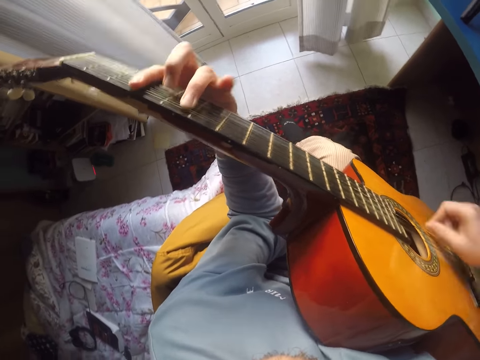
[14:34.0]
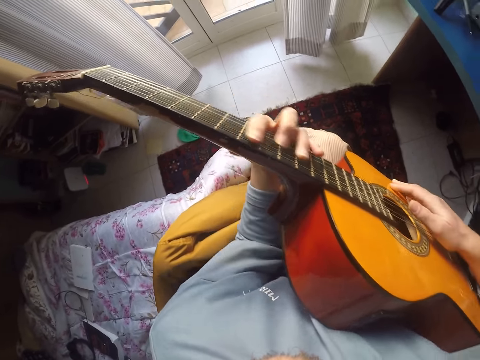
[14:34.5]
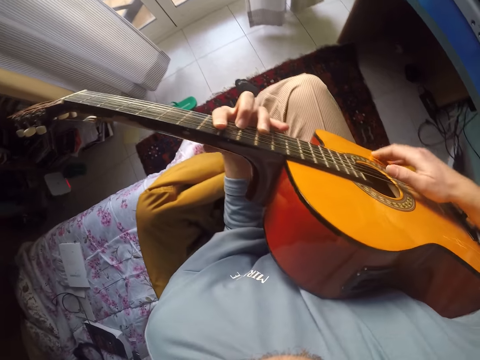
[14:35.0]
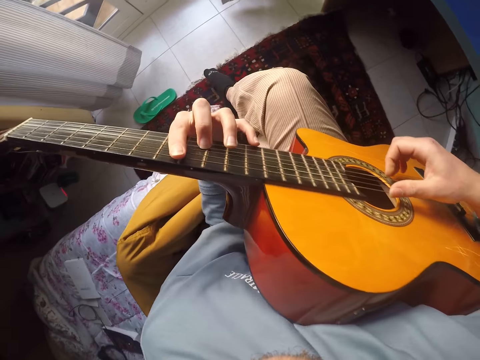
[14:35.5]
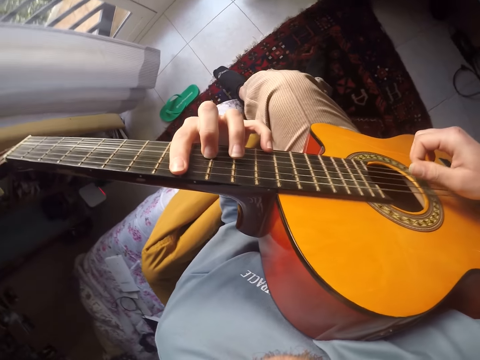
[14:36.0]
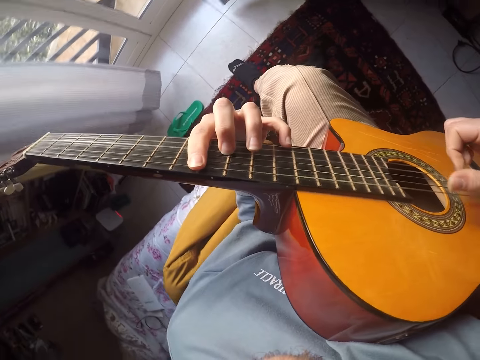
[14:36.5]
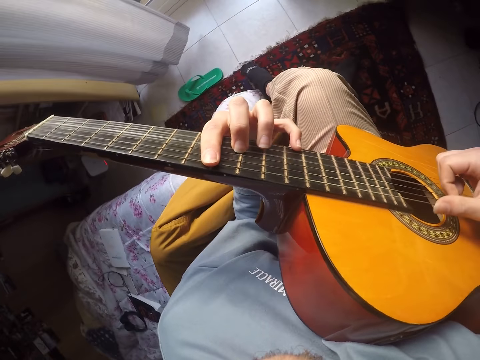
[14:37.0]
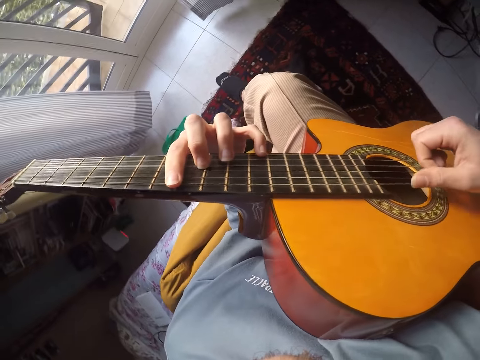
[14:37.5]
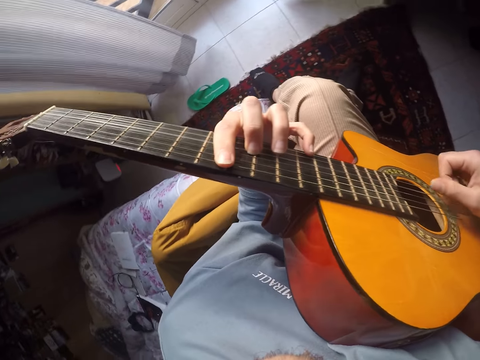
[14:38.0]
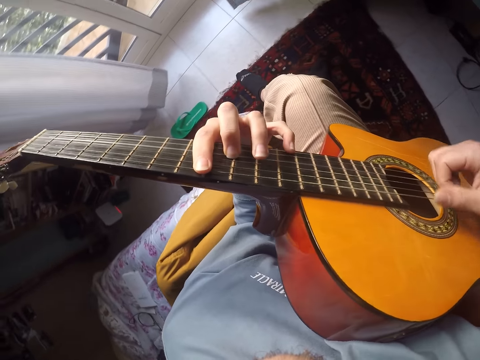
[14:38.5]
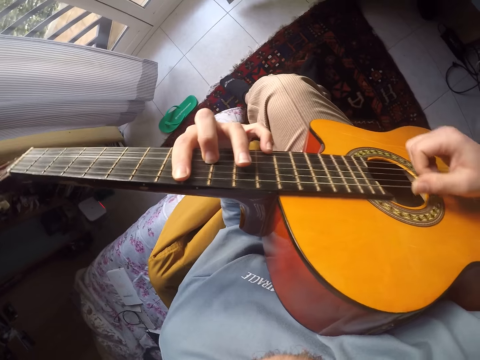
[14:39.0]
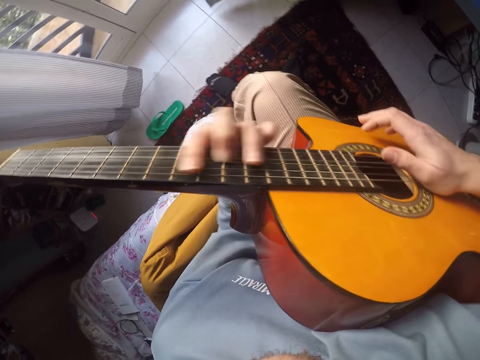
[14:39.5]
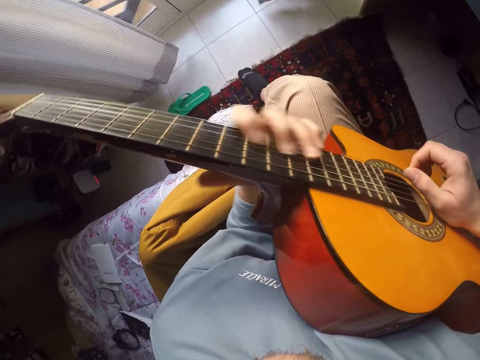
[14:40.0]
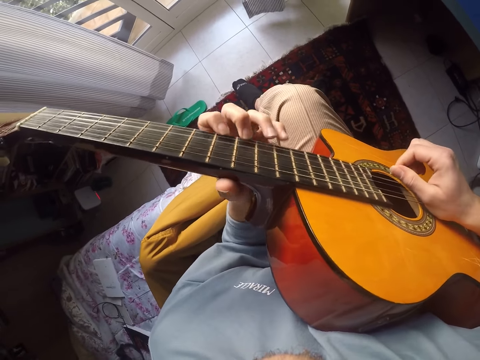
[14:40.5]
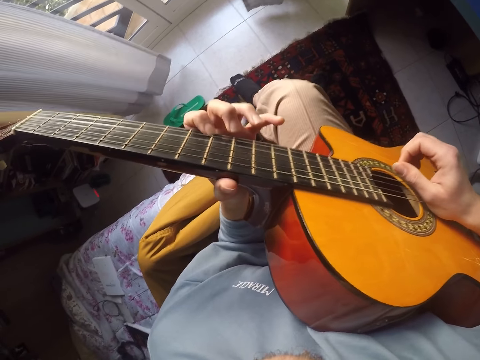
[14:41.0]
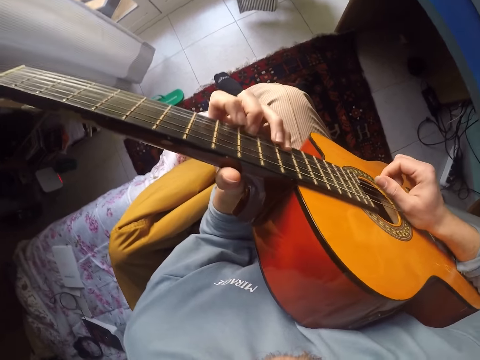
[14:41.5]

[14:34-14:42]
The camera wearer pauses. They play the guitar.

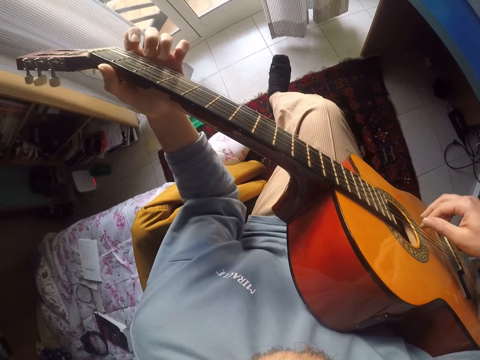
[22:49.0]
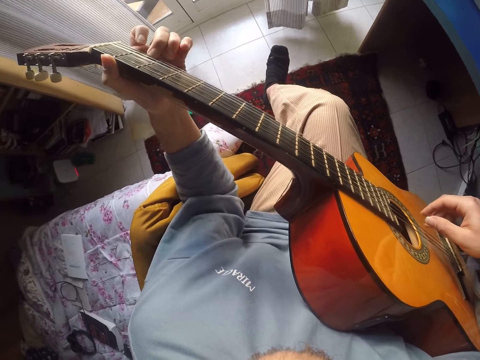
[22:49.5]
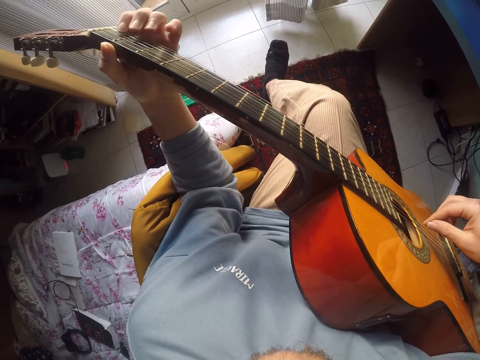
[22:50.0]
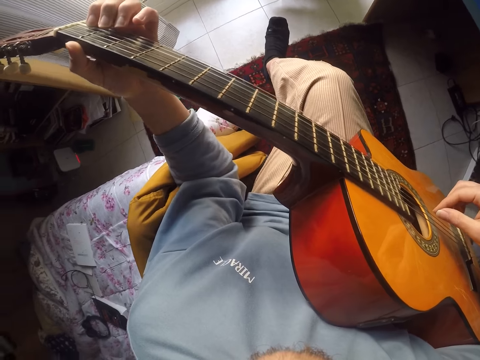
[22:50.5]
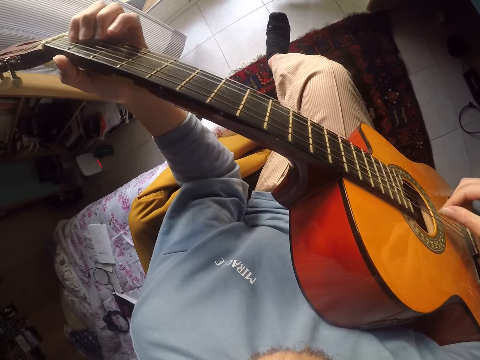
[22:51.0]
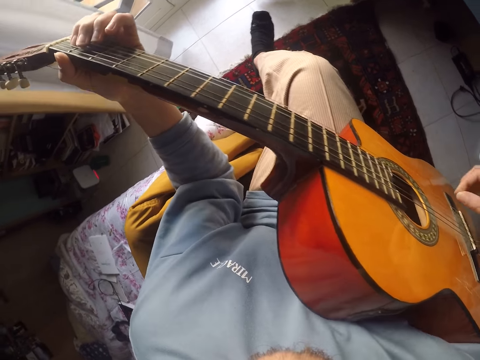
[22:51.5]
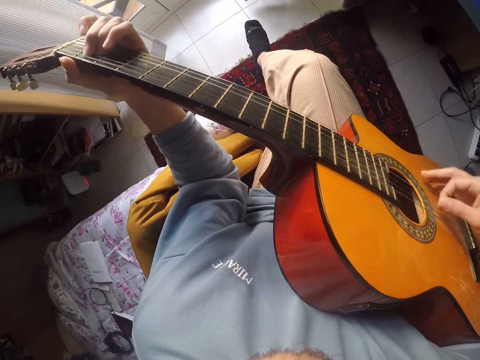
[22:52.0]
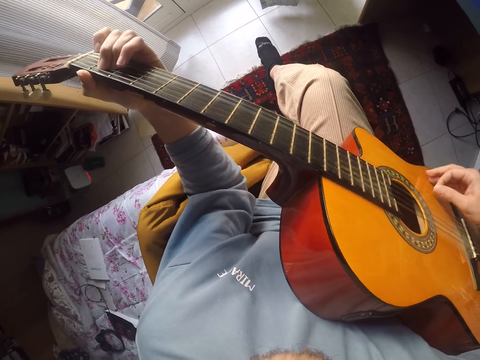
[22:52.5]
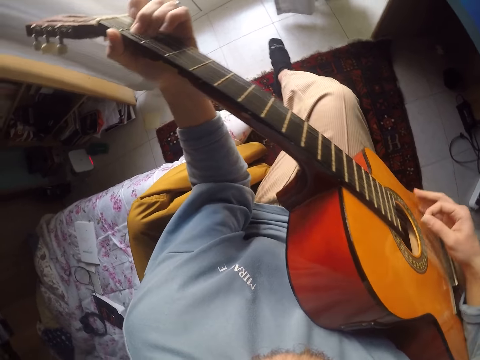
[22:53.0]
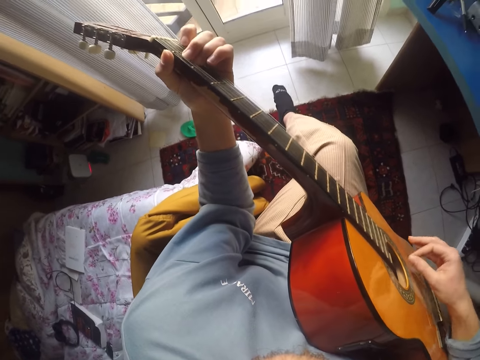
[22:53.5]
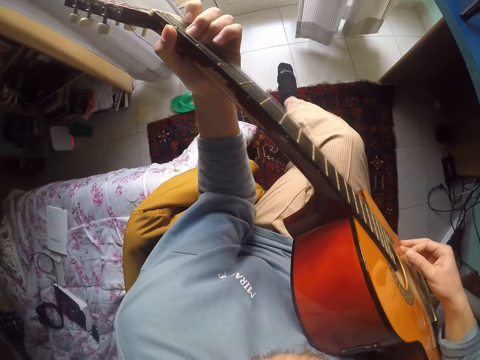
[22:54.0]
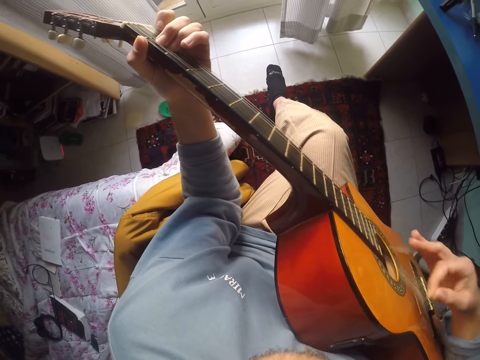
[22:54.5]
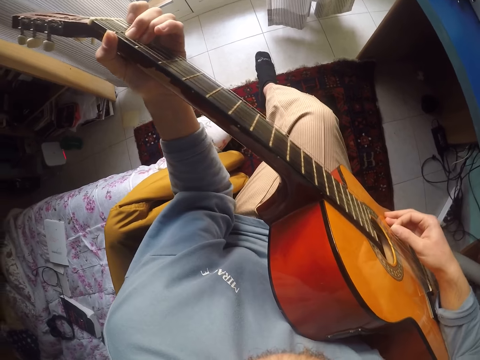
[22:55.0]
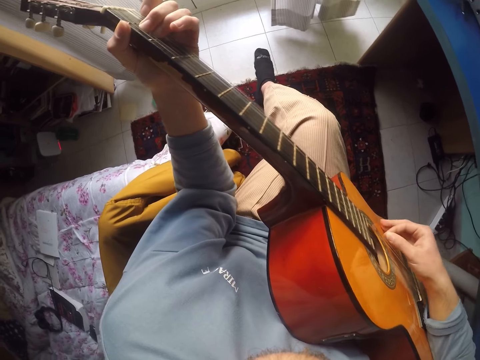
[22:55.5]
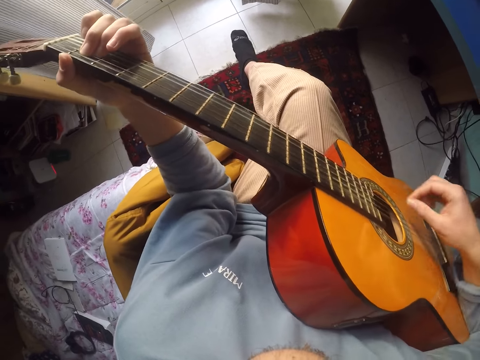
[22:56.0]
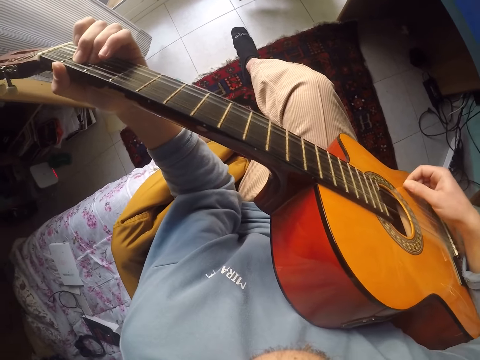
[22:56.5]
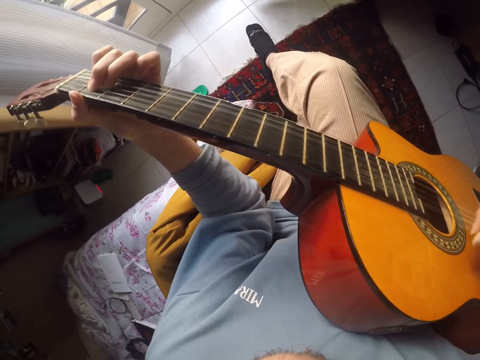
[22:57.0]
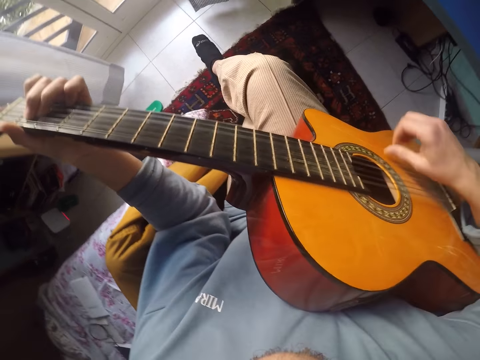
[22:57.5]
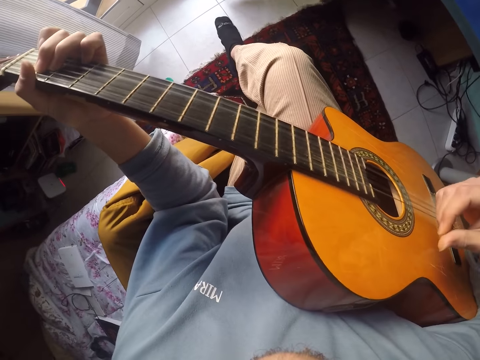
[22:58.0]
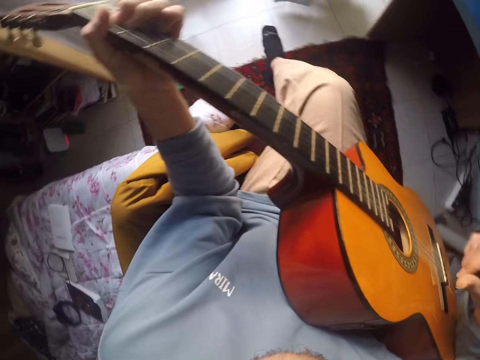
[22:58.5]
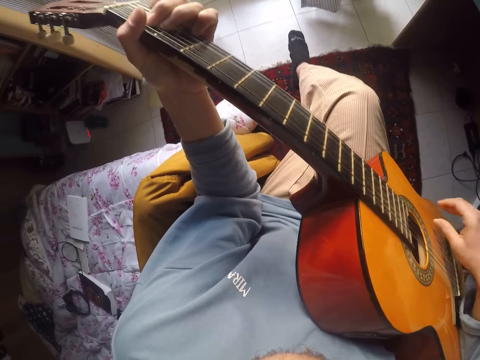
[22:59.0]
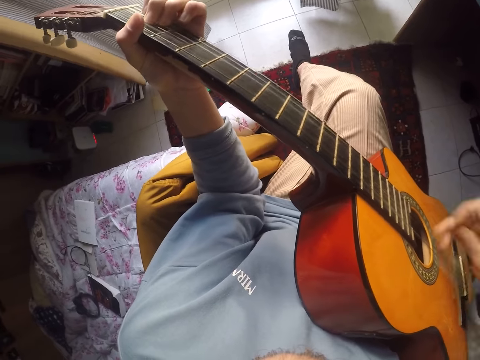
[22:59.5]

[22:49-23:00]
The camera wearer plays the guitar. They play the guitar again.

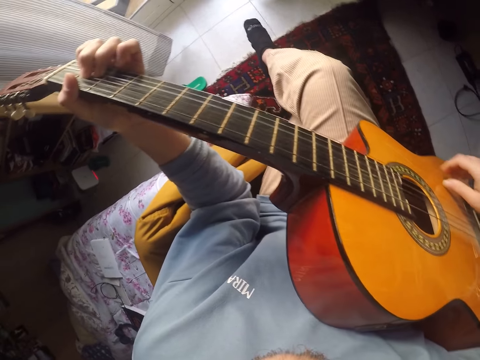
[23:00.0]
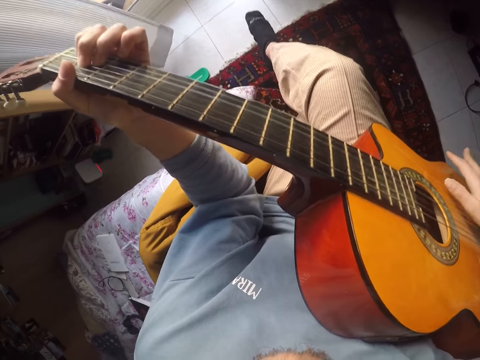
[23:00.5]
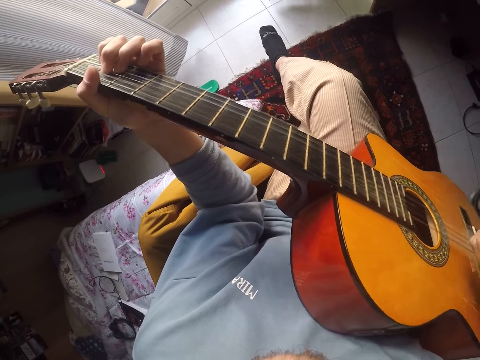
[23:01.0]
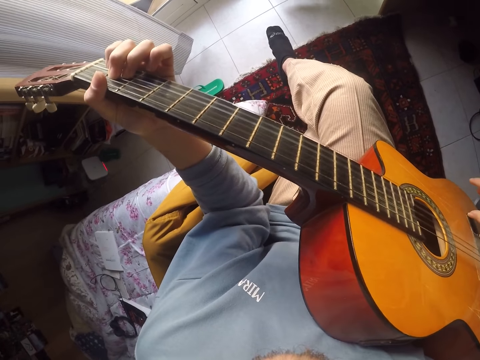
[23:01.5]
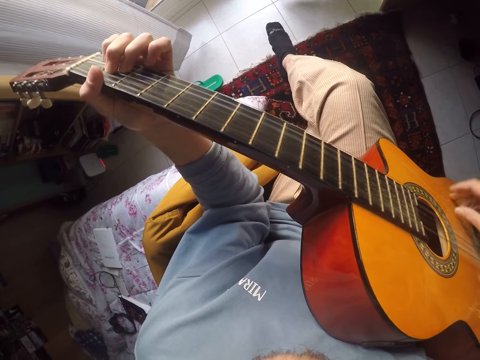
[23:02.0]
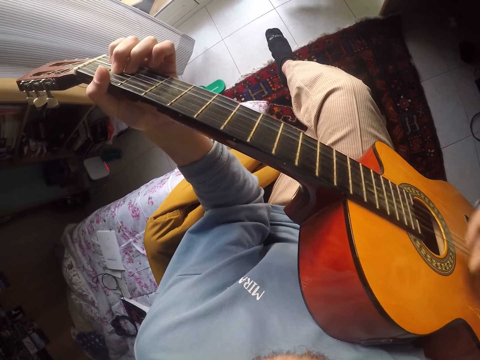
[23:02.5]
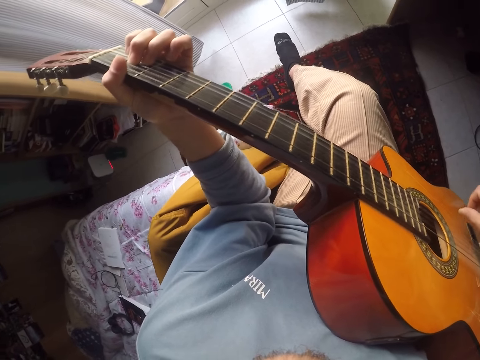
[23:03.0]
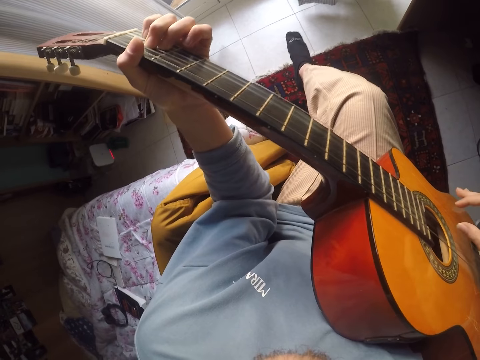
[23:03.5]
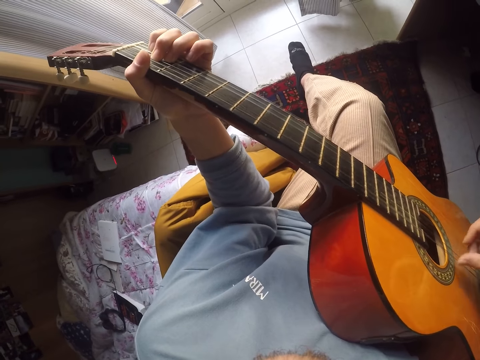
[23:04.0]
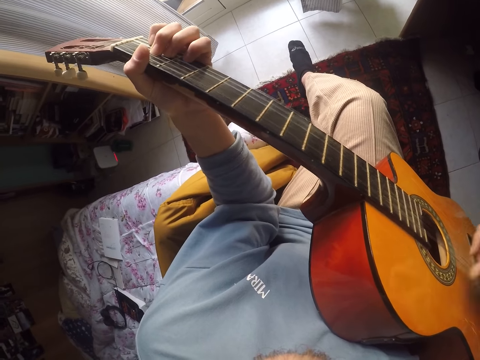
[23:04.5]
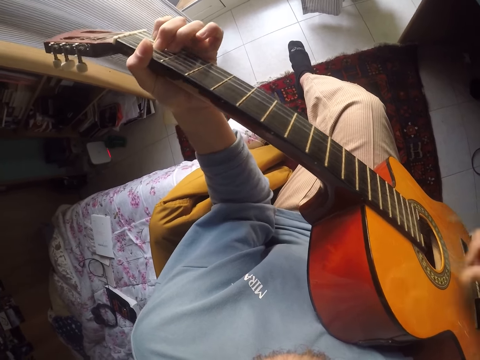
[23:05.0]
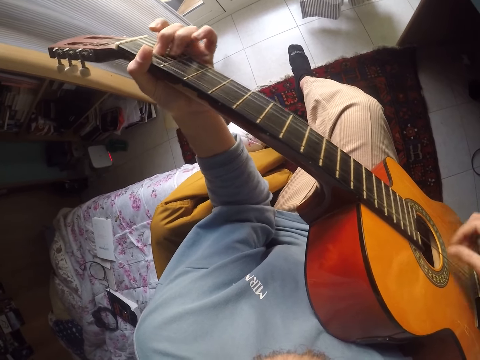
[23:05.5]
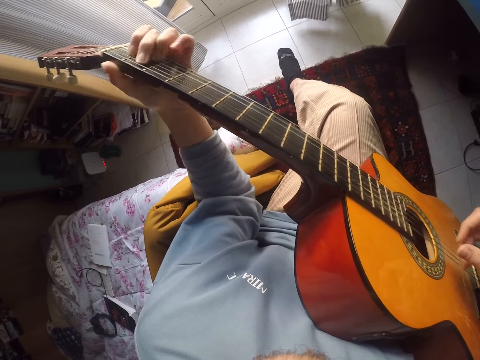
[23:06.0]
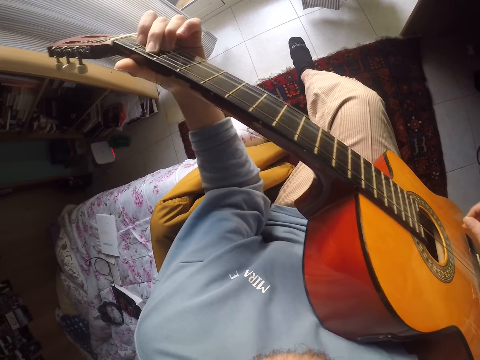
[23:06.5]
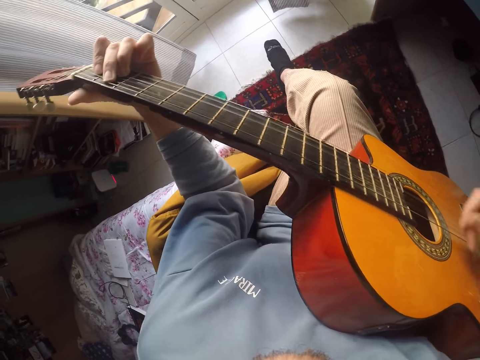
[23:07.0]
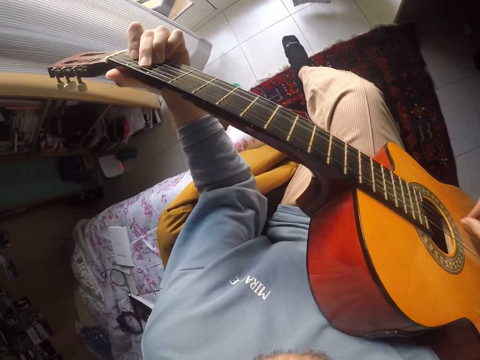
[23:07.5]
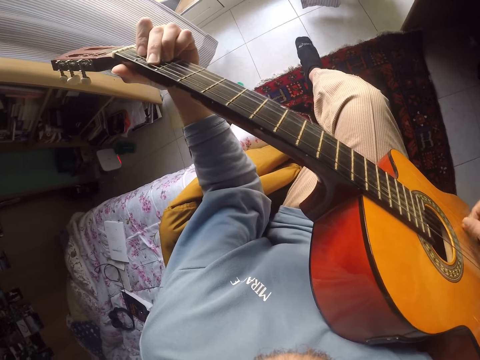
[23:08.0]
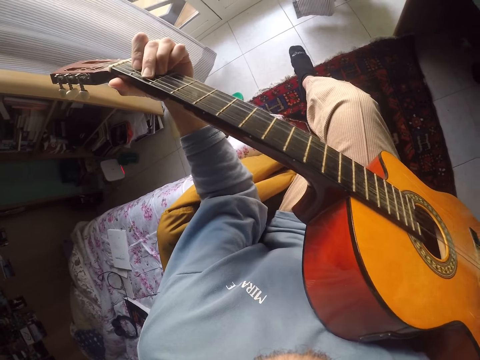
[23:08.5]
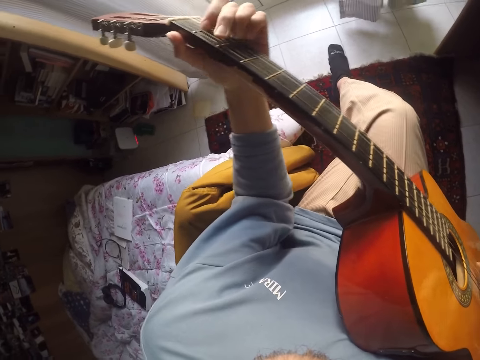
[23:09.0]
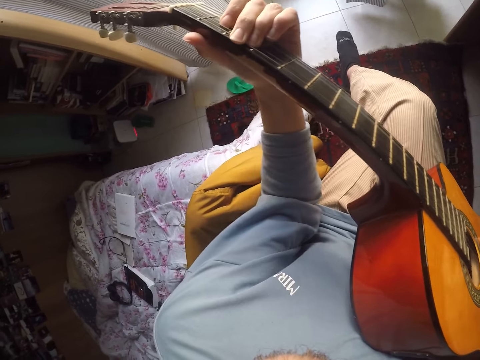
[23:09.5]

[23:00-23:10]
The camera wearer plays the guitar.
